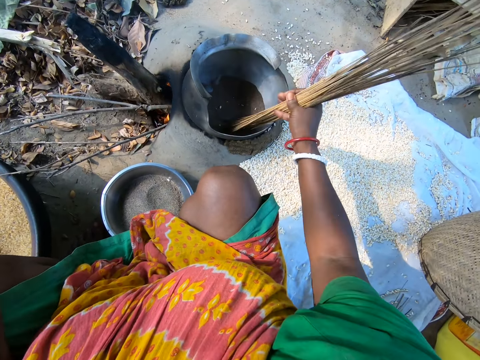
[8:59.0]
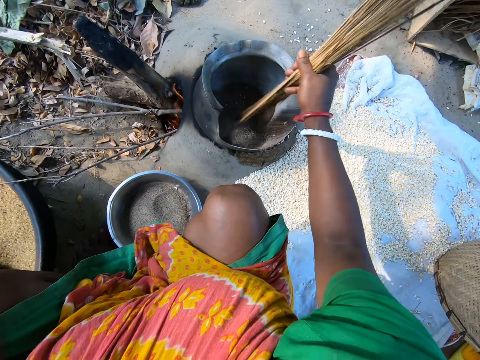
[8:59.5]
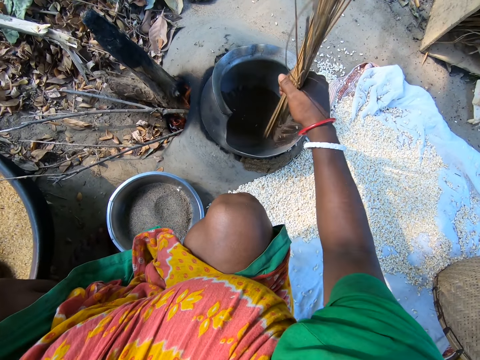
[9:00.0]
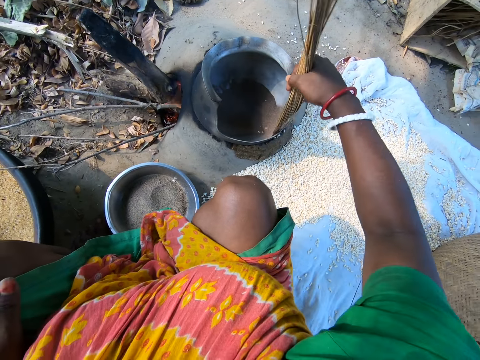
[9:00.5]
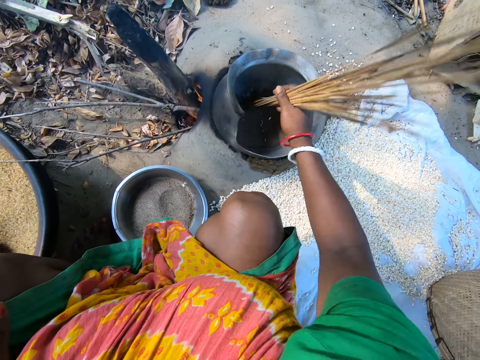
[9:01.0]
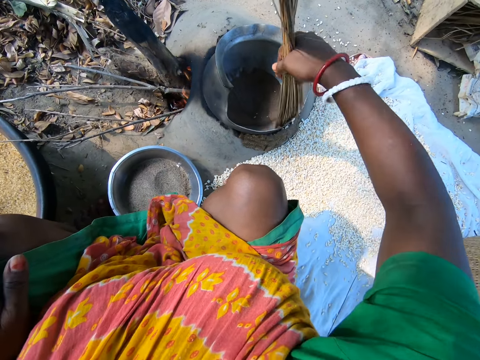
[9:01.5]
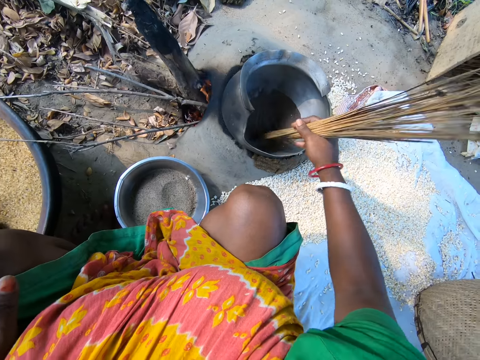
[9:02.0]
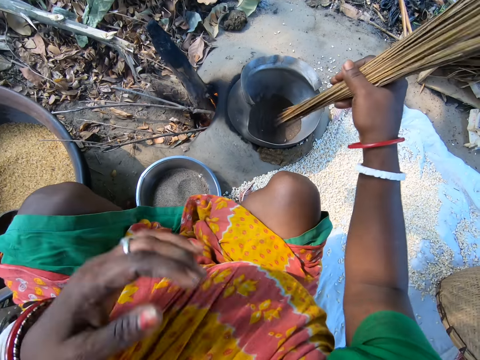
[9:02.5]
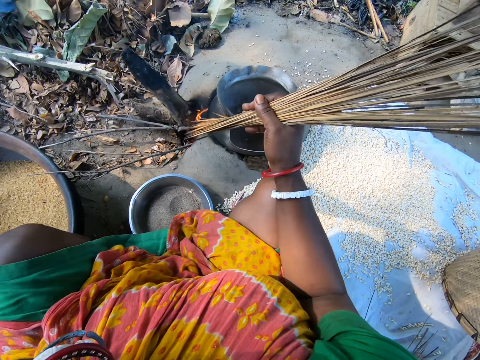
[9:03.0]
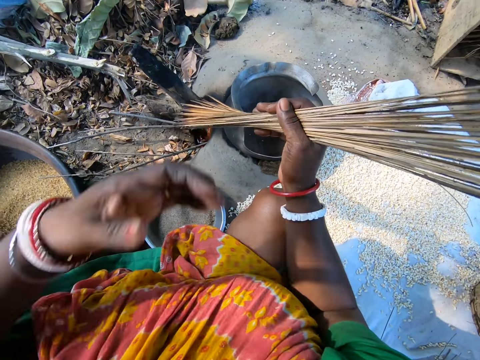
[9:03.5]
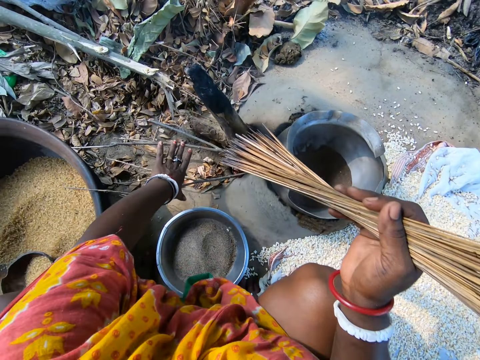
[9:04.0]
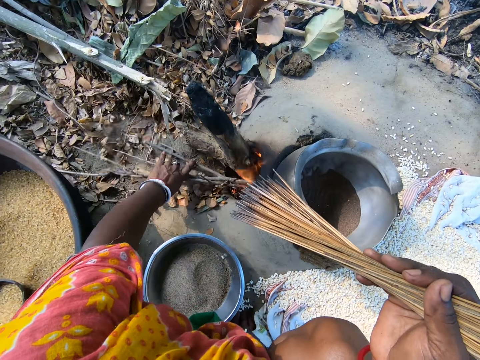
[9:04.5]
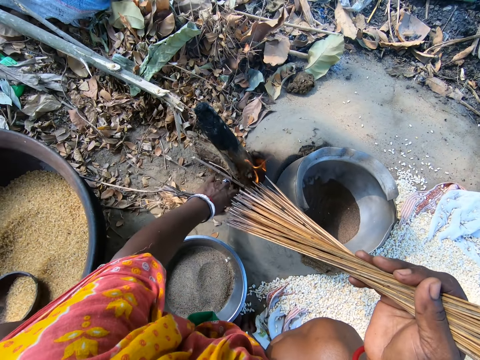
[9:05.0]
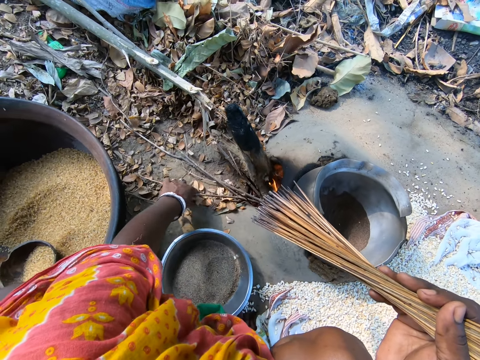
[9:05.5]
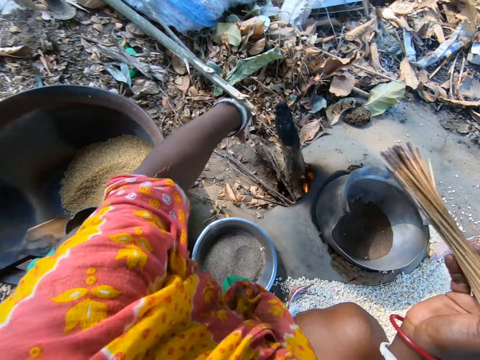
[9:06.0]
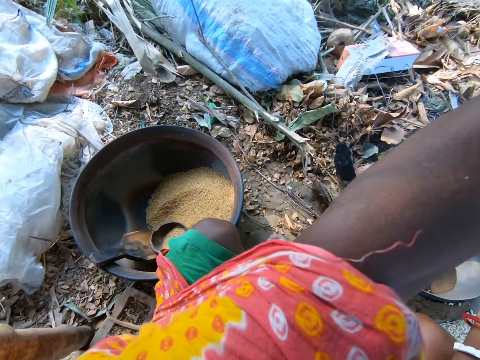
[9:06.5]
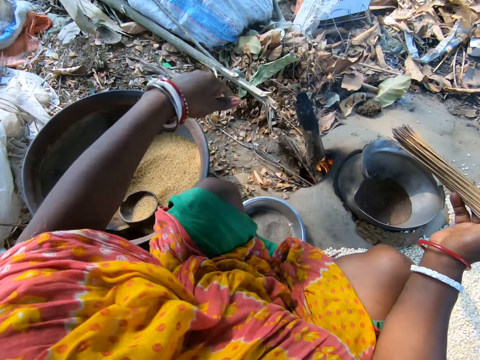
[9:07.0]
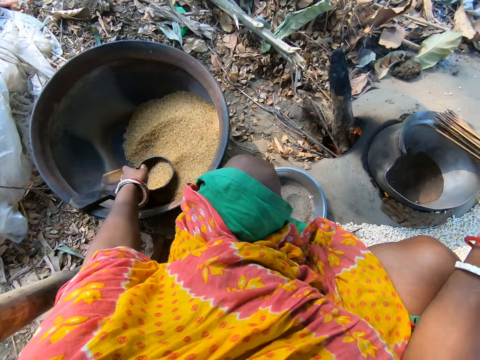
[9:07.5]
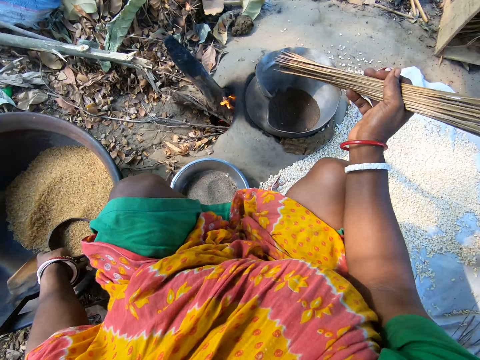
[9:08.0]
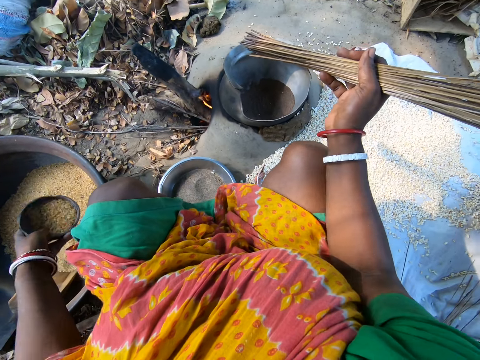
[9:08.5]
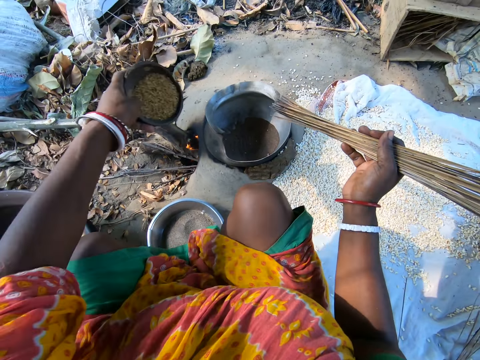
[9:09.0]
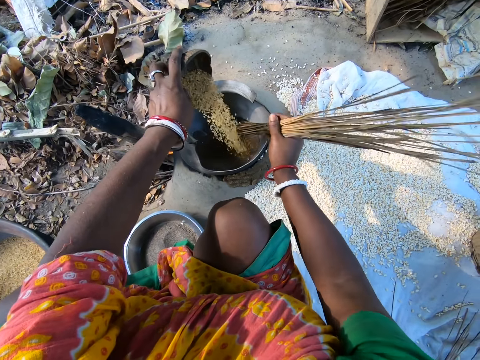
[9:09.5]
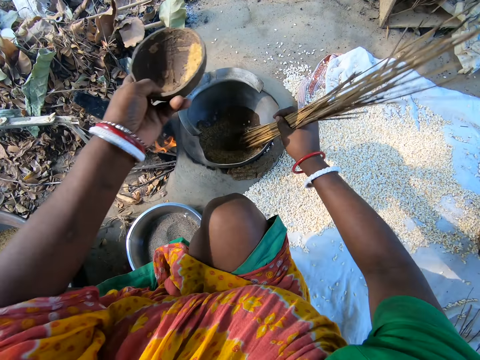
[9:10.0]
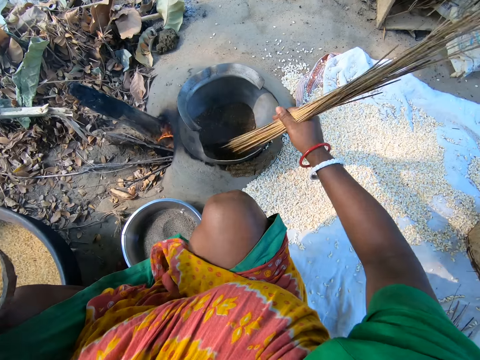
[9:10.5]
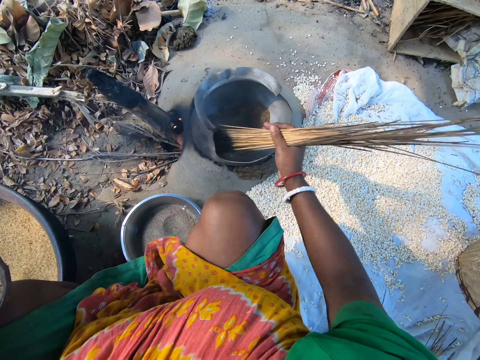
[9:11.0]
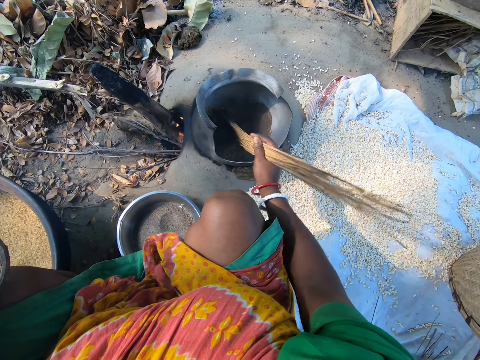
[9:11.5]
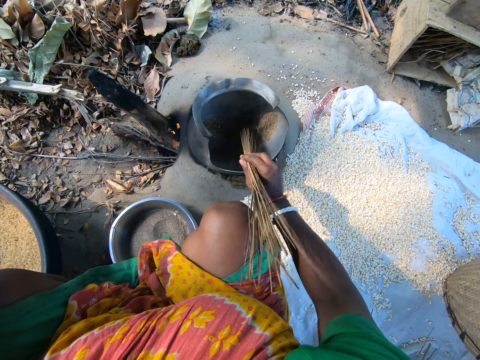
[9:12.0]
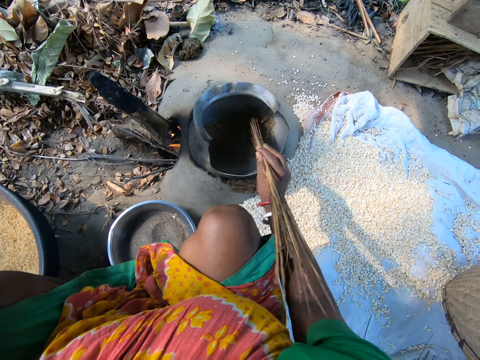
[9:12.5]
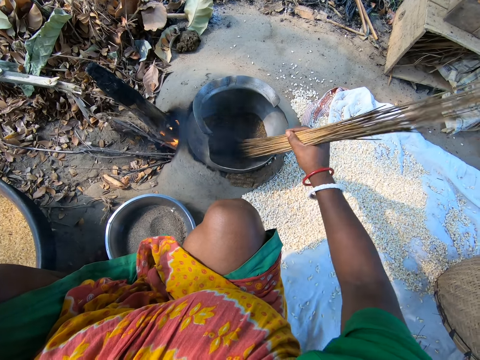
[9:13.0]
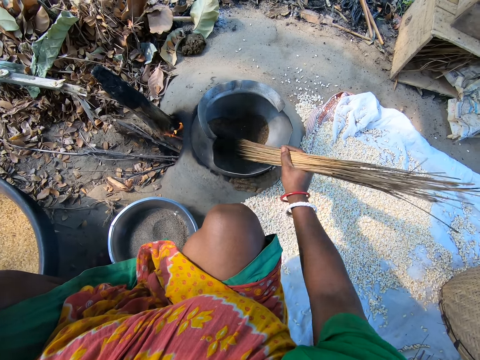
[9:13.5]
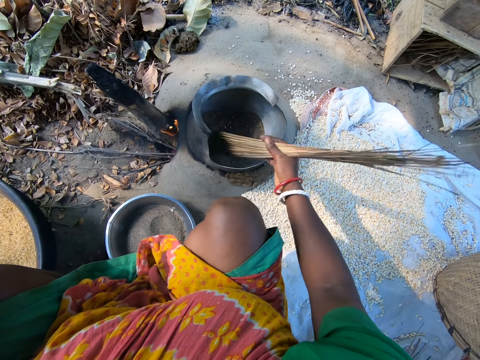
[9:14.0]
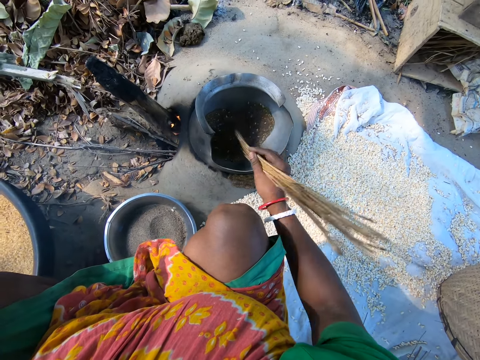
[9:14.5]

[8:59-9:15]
The camera wearer pours popcorns on a piece of cloth on the ground. She roasts the popcorns in a pot with sticks. She pours the popcorns on the piece of cloth on the ground. She touches her face. She folds her hand. She adjusts wood in the fire. She pushes firewood in the fire. She picks up a dish of popcorns from a basin. She pours the popcorns or grain in a pot of ash. She mixes the grain in the pot. She roasts the popcorns in the pot with sticks.

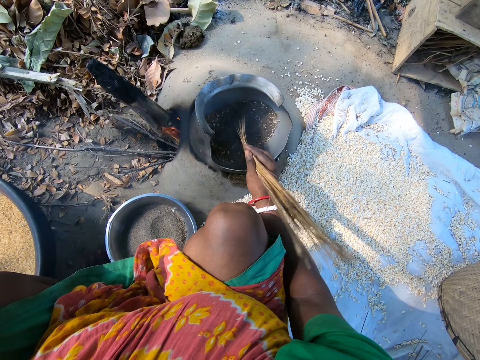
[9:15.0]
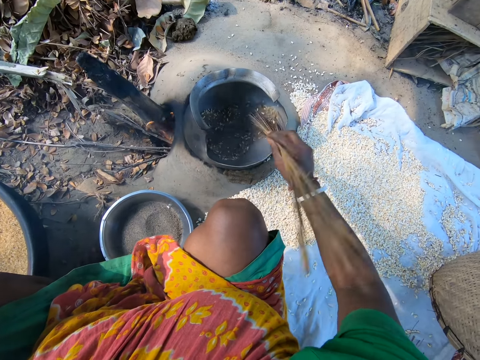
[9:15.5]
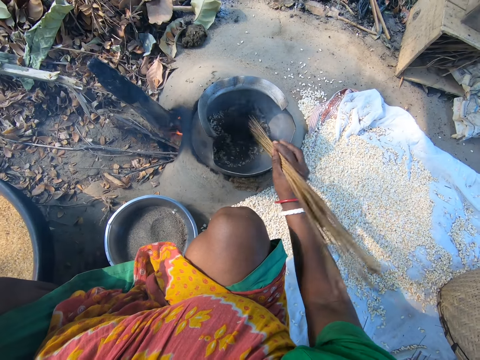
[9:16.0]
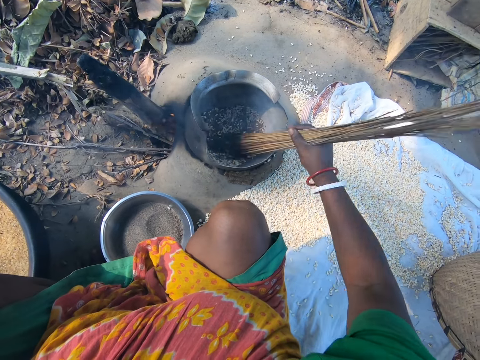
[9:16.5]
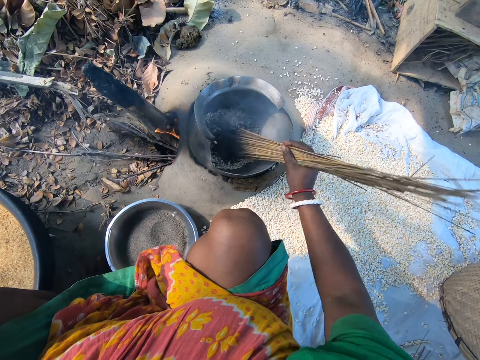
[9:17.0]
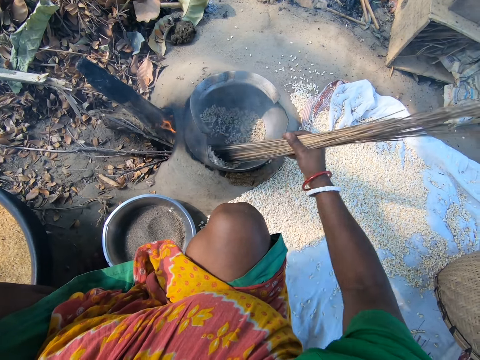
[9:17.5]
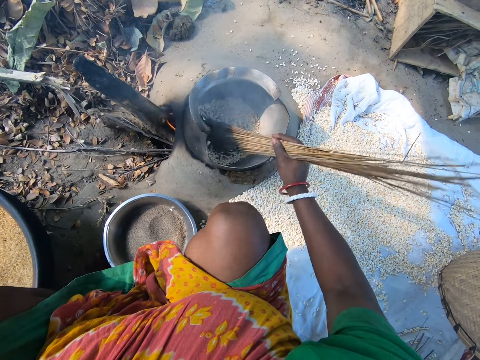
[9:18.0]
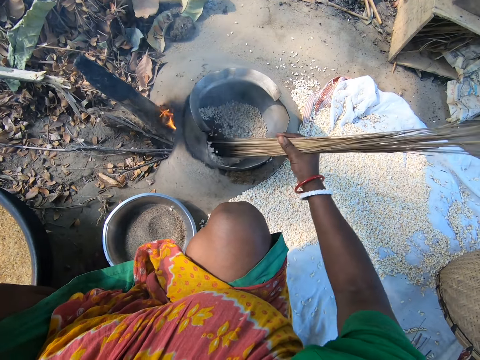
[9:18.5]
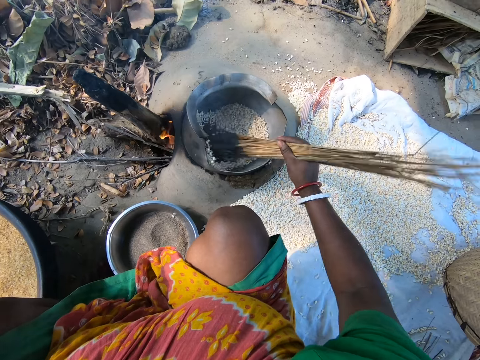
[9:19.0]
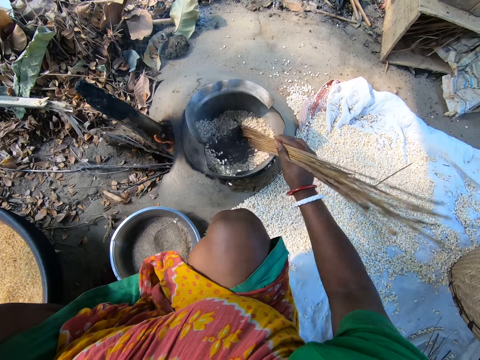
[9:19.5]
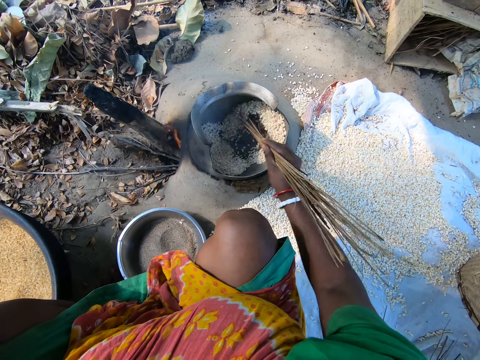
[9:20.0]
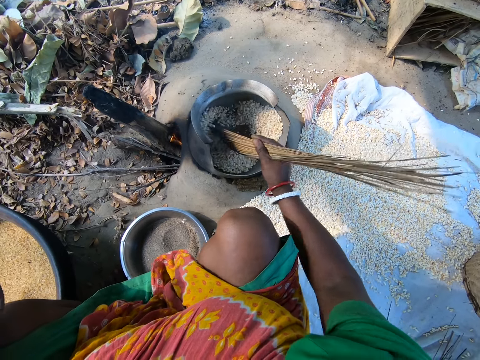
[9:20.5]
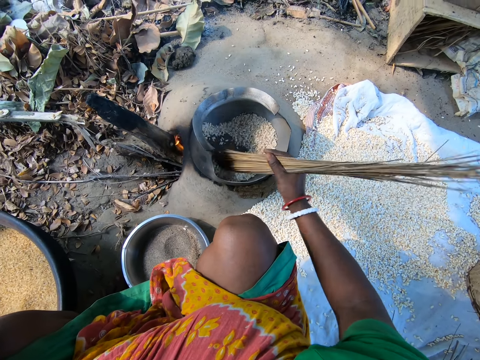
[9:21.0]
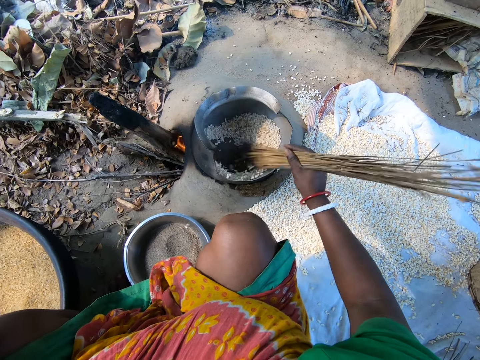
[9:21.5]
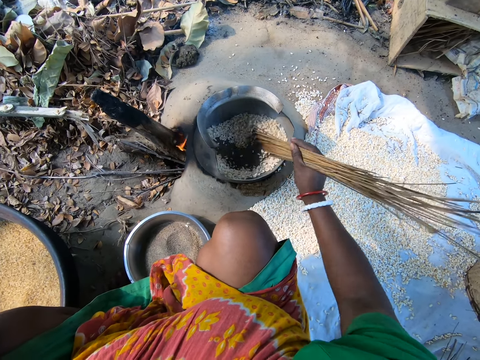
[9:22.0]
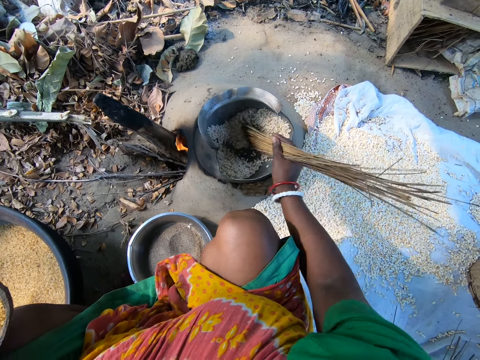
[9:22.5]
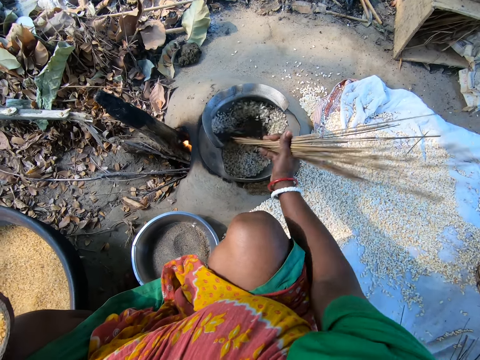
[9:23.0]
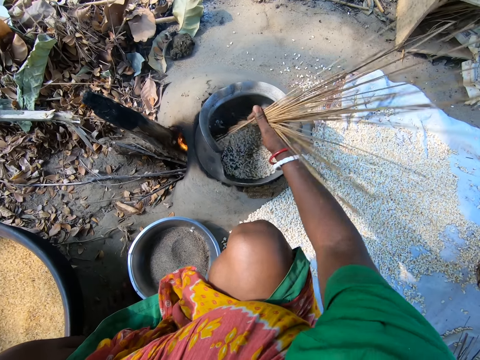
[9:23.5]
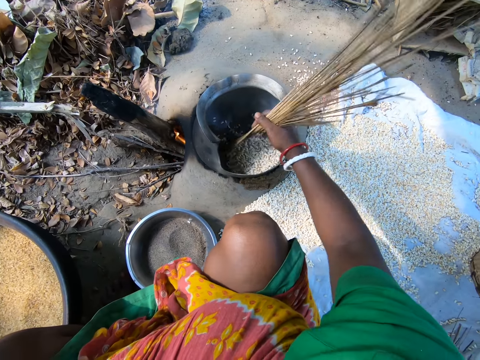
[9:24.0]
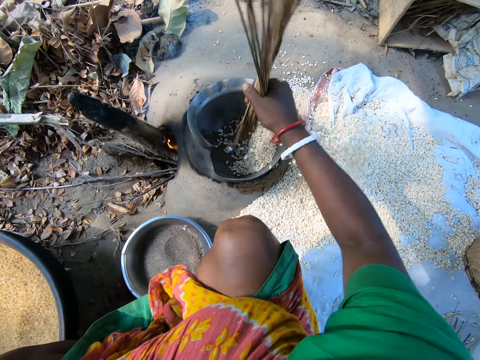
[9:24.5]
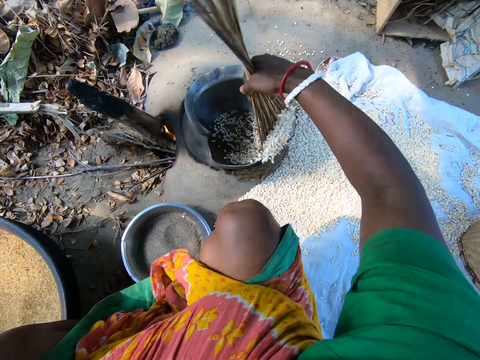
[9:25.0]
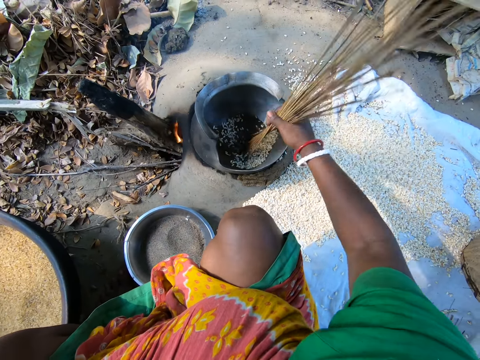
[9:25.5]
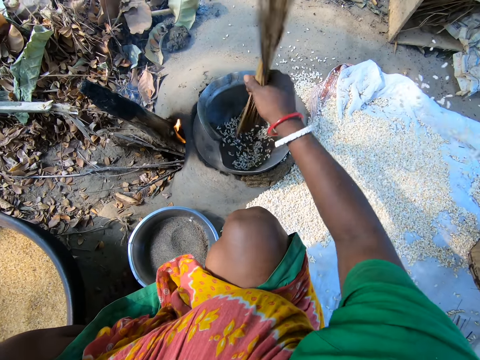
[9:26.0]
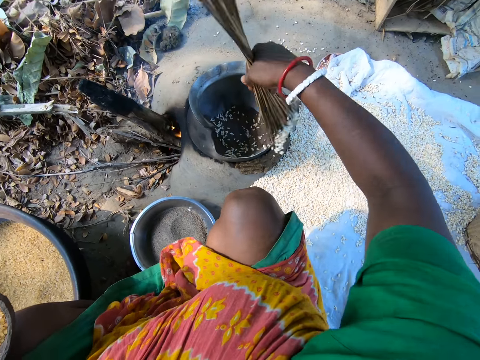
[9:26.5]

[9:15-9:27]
The camera wearer removes grain from a cooking pot with stiff fibers.
